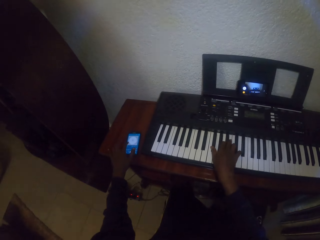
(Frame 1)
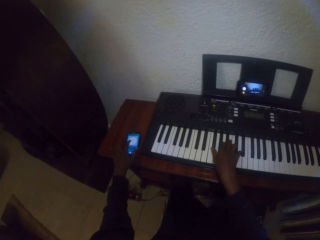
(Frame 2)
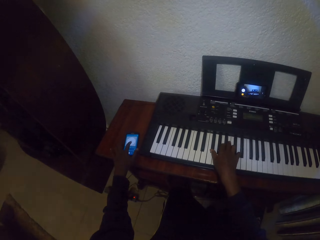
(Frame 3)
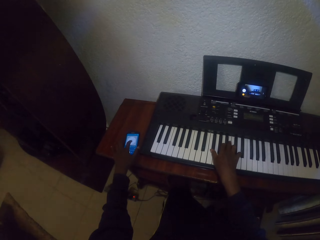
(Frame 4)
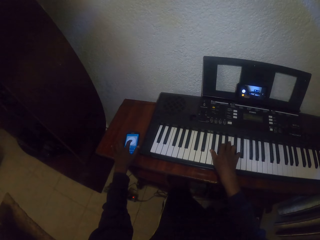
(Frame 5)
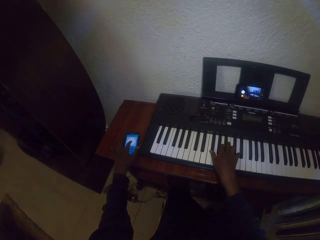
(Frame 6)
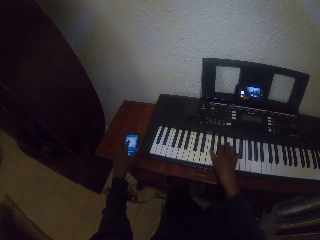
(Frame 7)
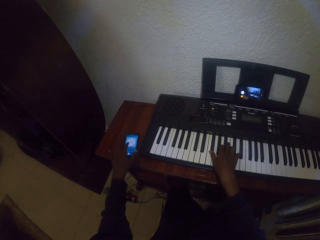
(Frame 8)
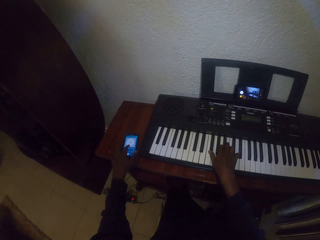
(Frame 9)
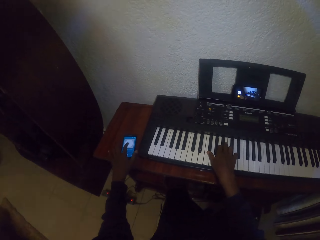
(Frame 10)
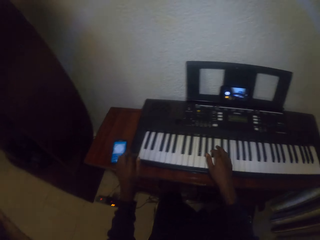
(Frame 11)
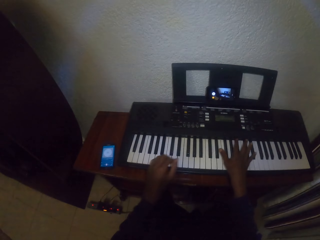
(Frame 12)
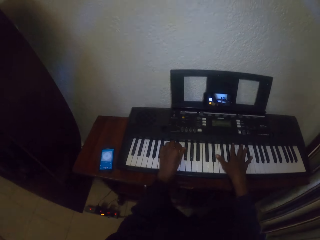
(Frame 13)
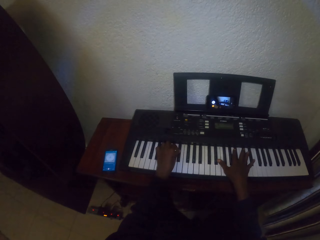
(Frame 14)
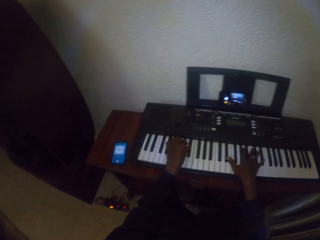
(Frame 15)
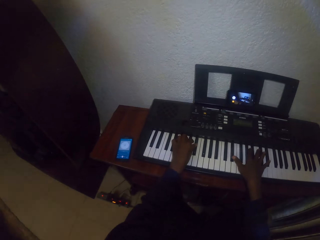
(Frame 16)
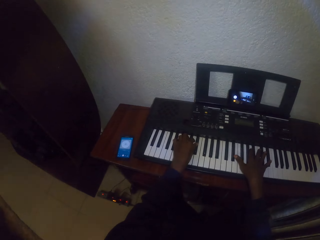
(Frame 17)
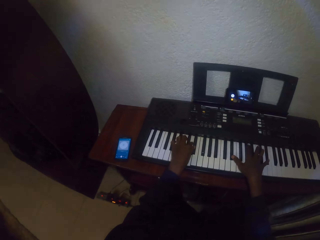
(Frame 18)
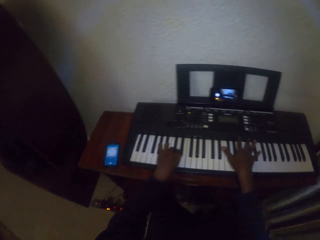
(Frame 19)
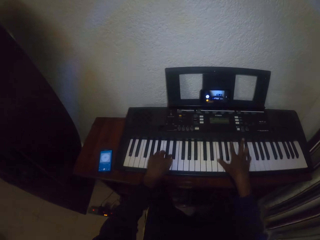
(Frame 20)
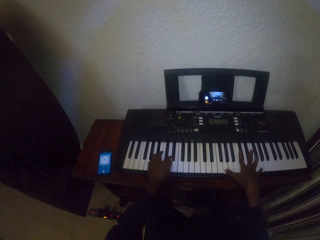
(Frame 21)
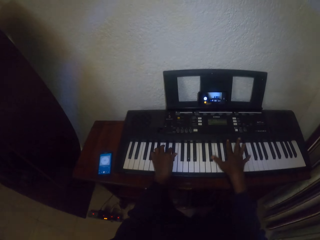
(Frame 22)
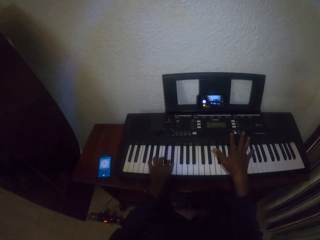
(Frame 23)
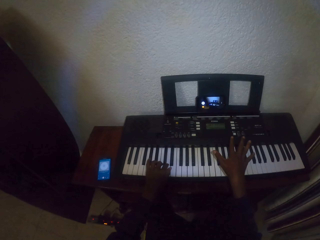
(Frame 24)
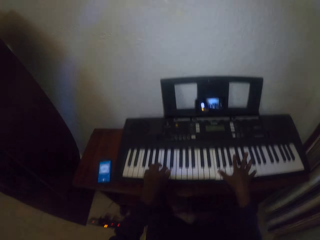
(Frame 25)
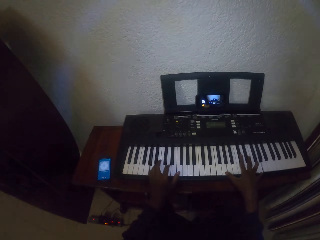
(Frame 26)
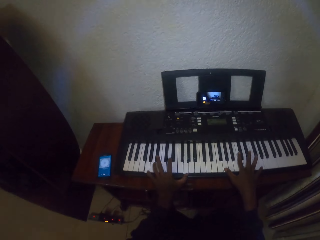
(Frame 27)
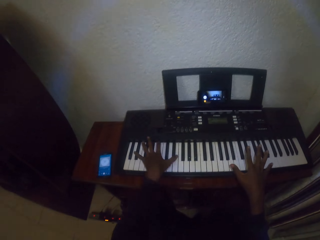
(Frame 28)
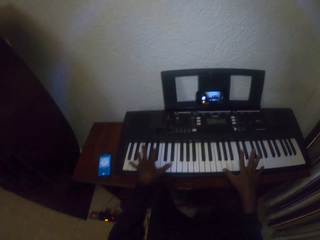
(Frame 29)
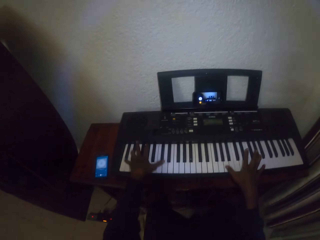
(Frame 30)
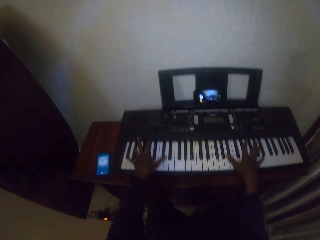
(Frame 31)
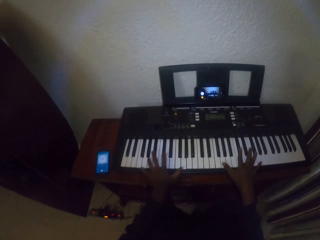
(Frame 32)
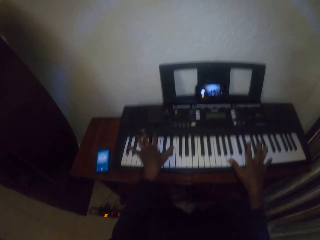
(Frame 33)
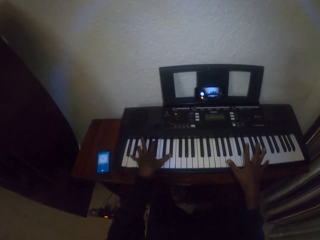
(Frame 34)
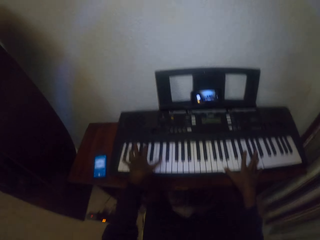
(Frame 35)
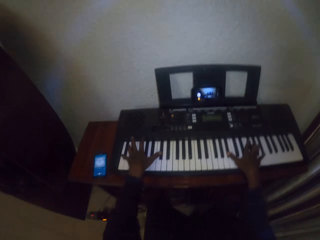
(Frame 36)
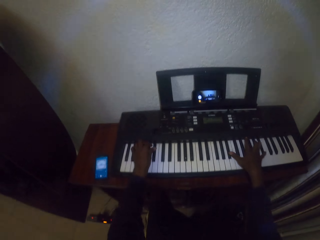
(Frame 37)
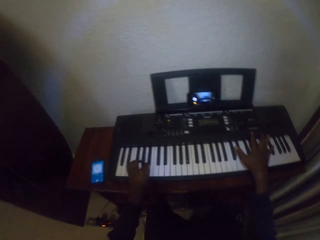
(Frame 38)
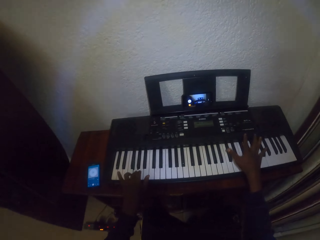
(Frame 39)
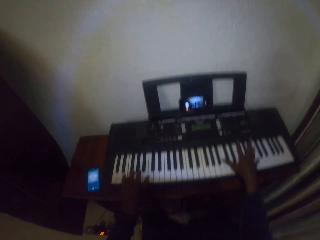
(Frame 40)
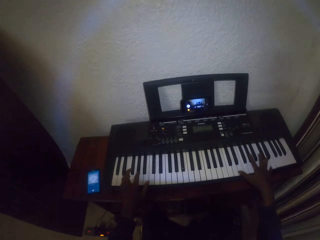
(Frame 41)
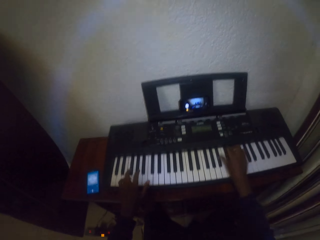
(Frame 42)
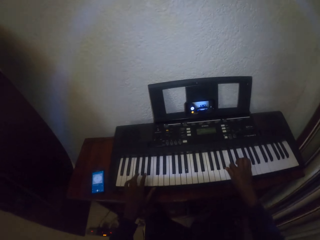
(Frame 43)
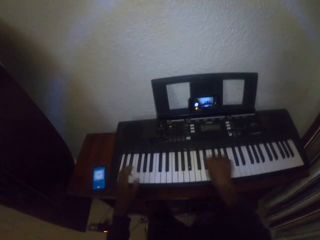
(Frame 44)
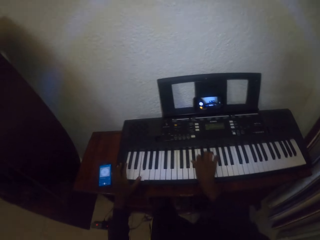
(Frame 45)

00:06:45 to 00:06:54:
The camera wearer operates the phone. They play a piano.

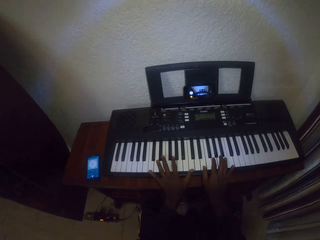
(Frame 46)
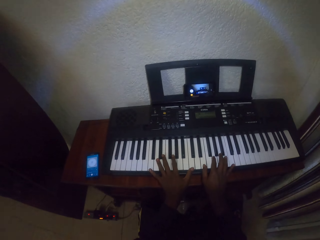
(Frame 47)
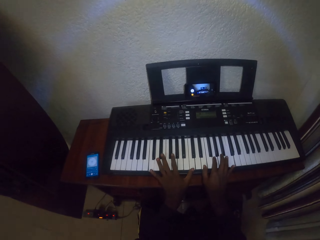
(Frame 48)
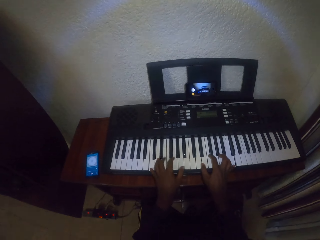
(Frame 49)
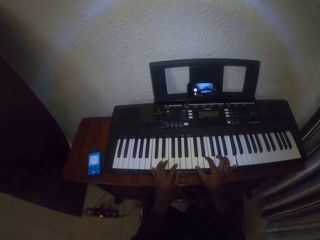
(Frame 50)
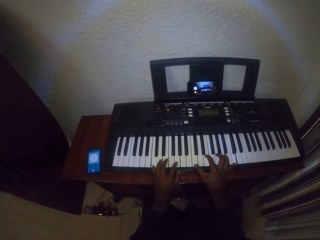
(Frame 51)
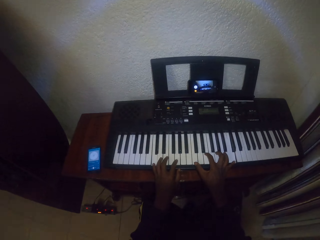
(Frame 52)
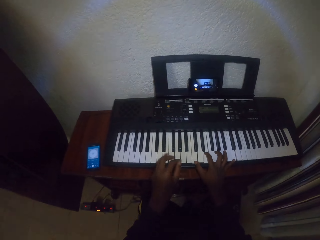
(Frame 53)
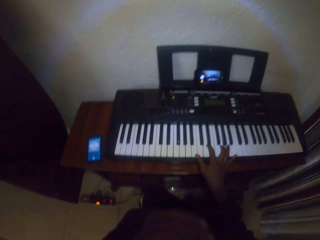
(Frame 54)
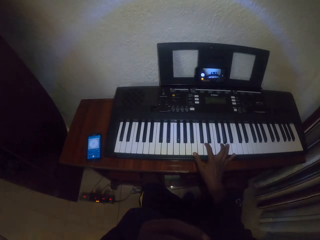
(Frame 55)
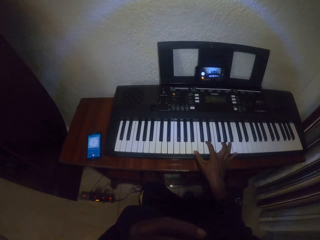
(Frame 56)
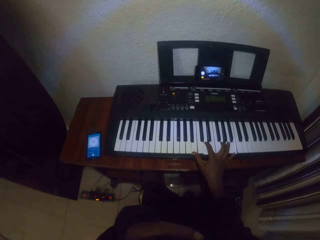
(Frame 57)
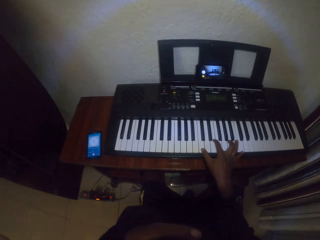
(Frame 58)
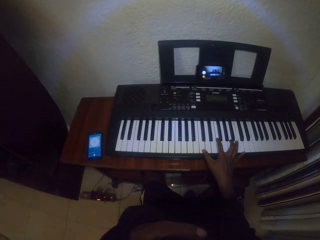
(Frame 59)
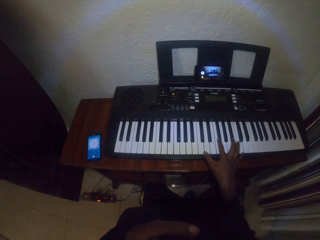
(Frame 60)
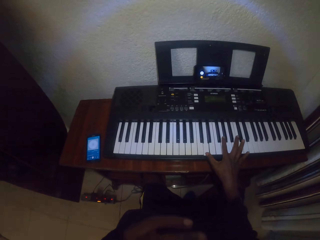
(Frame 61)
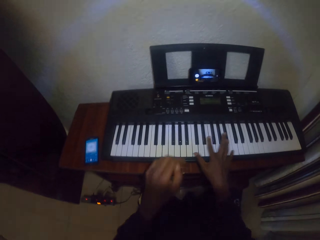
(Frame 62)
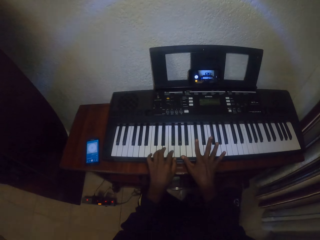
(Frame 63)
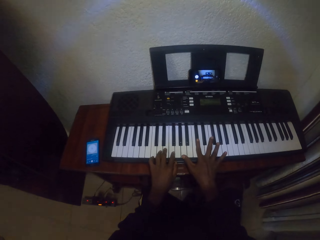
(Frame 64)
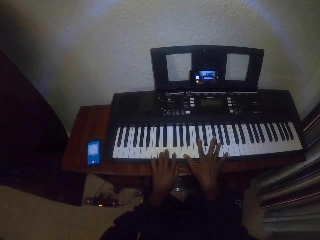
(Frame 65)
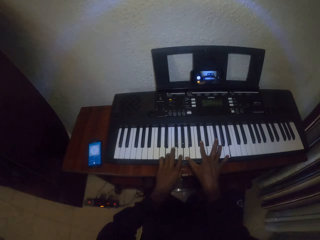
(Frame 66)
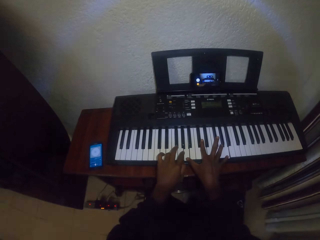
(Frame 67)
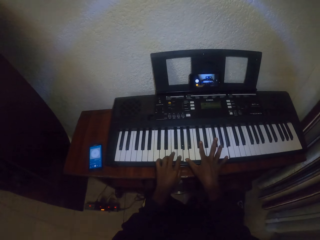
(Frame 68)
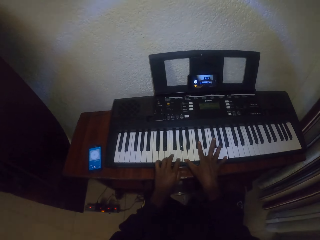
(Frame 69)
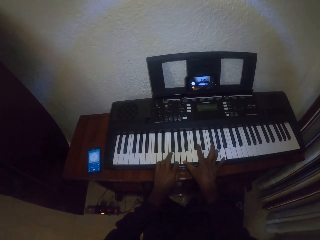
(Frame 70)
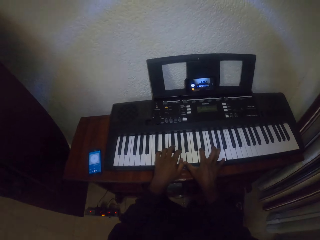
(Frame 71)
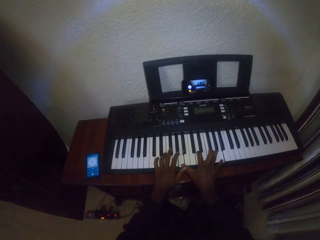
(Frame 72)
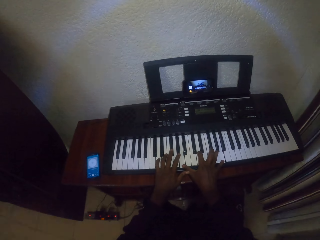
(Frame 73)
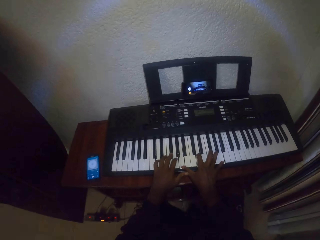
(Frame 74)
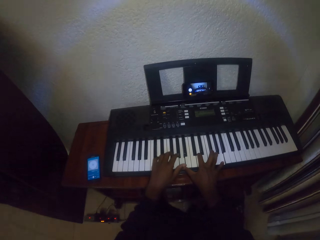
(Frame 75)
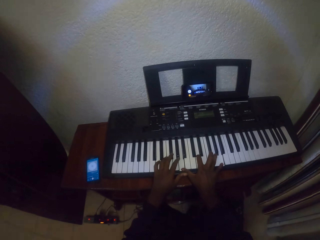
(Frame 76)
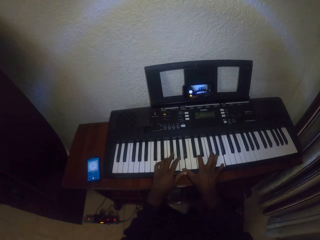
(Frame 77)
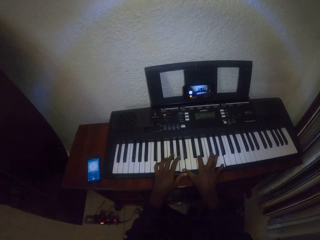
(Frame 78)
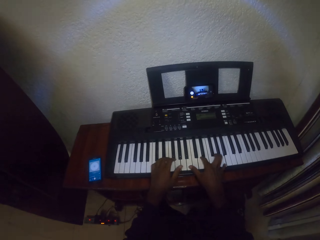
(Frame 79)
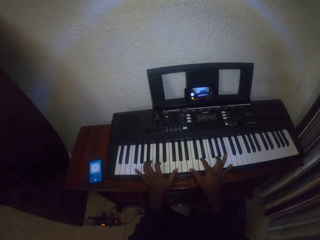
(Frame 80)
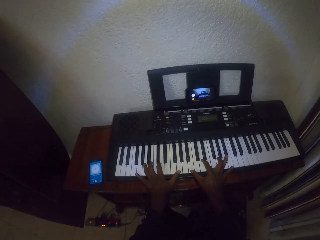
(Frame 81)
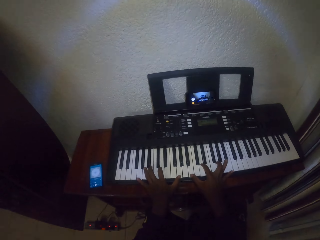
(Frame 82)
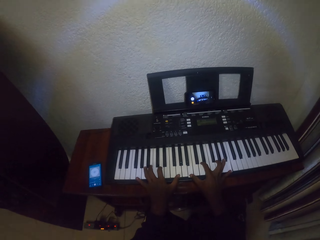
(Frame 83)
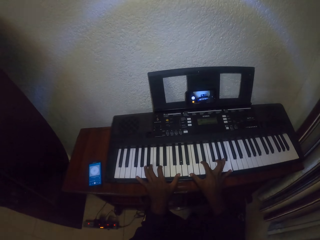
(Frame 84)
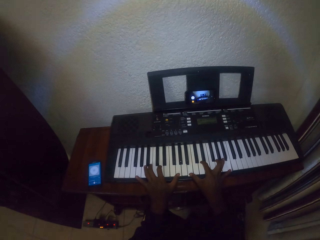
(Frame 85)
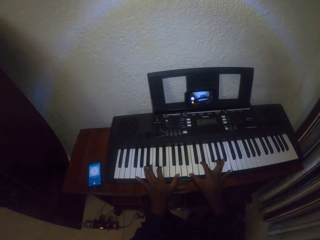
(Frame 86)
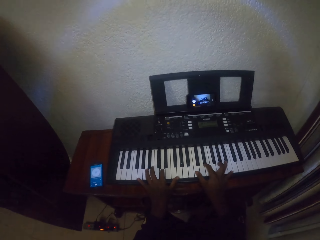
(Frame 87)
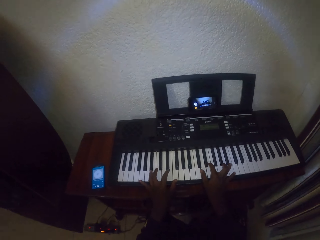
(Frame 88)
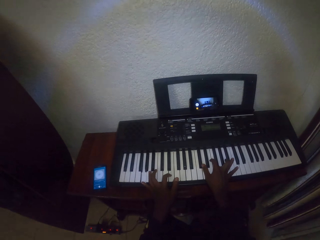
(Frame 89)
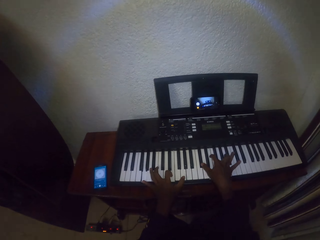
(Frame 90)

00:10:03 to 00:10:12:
The camera wearer touches the face. They play piano.

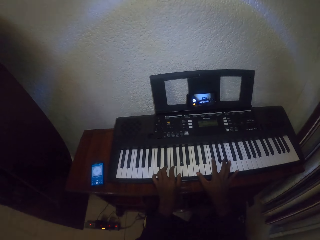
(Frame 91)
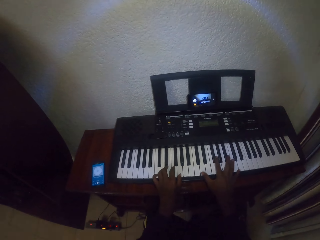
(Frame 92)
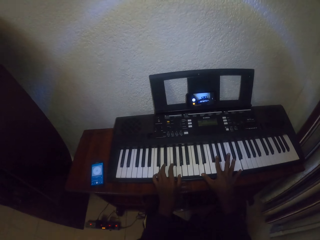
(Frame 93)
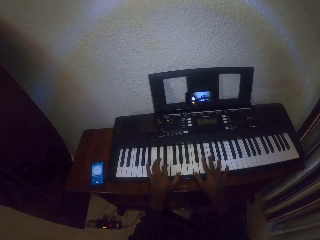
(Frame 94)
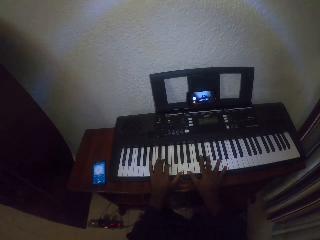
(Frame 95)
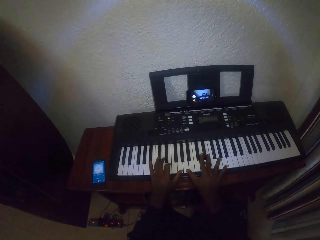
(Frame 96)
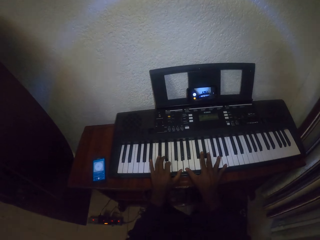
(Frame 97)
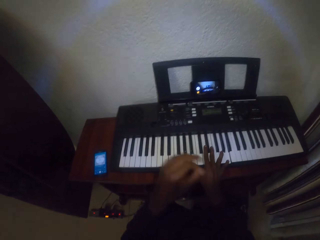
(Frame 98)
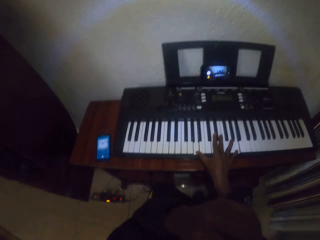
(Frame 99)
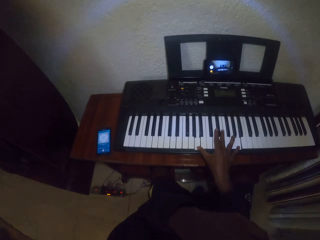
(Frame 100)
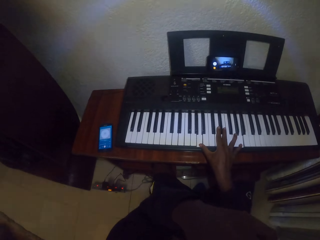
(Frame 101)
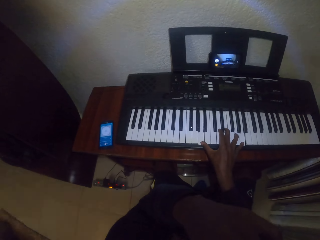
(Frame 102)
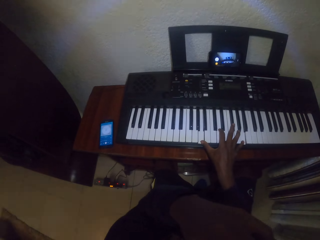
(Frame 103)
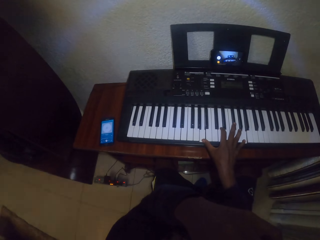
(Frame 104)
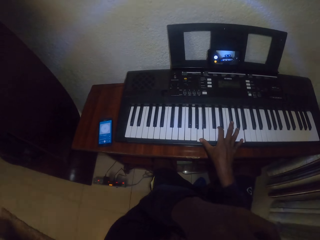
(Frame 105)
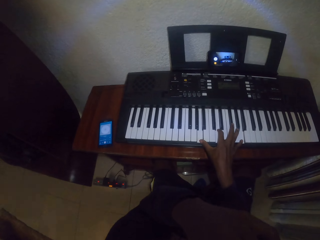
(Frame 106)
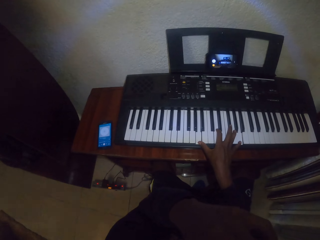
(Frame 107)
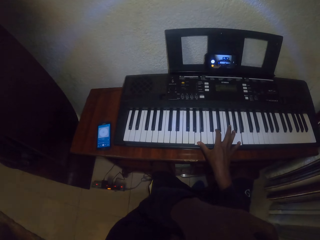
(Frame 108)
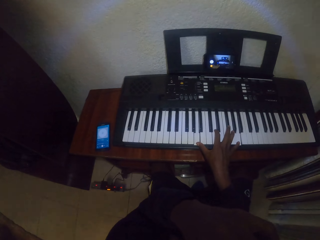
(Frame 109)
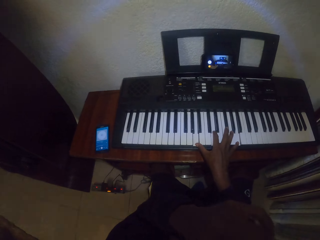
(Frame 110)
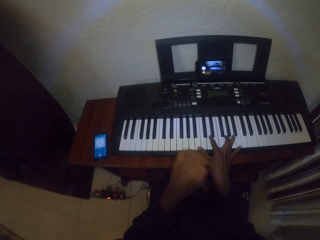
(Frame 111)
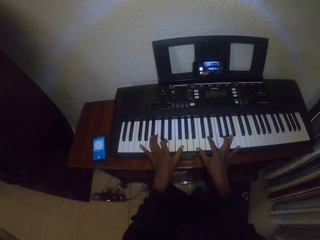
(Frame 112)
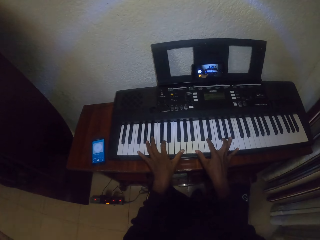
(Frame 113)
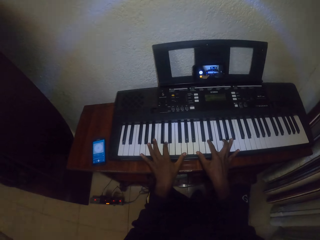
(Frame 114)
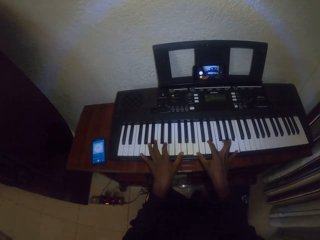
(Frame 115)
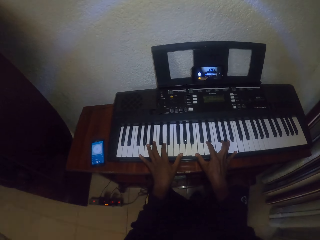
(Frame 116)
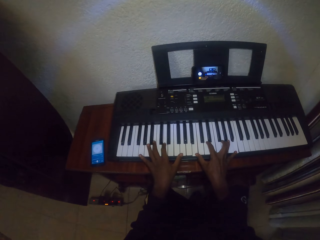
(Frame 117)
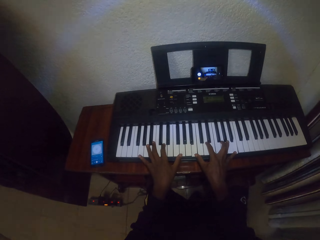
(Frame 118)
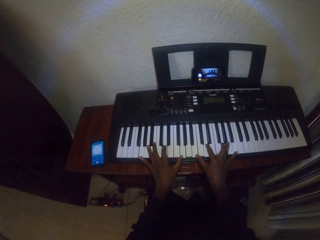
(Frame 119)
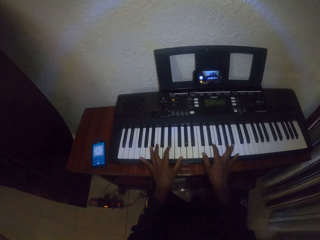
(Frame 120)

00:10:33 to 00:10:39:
The camera wearer touches the face. They play a keyboard.
